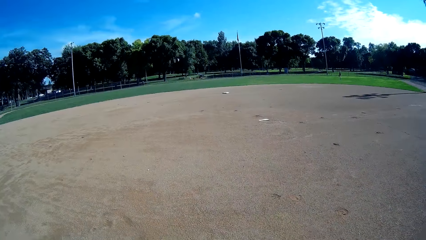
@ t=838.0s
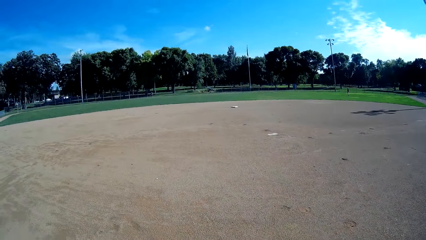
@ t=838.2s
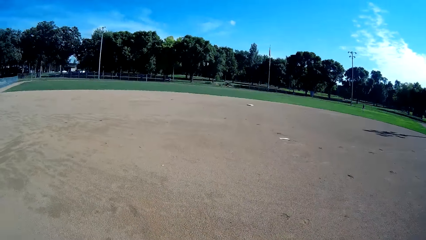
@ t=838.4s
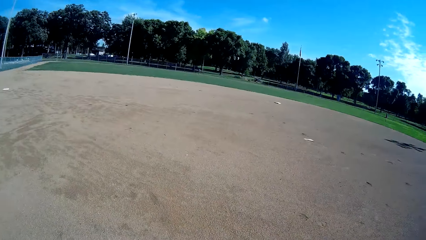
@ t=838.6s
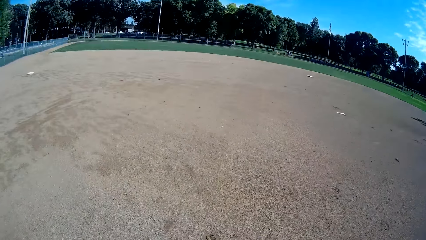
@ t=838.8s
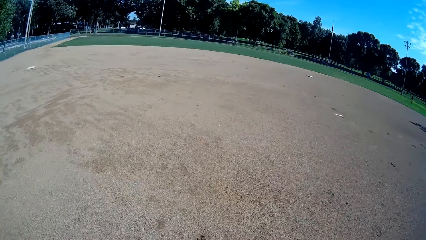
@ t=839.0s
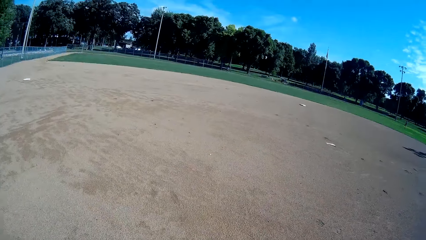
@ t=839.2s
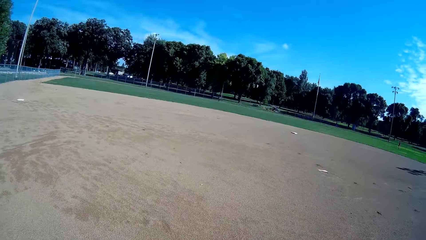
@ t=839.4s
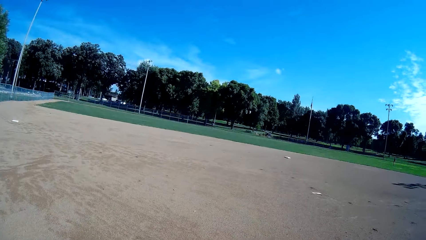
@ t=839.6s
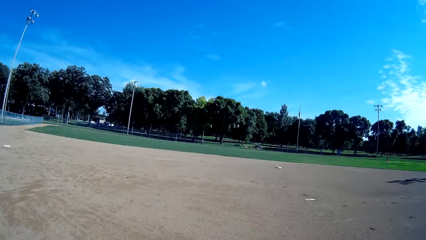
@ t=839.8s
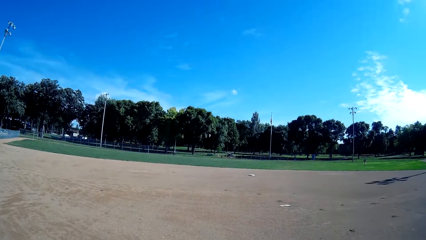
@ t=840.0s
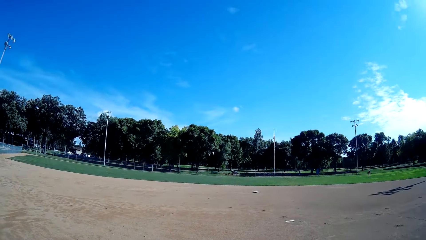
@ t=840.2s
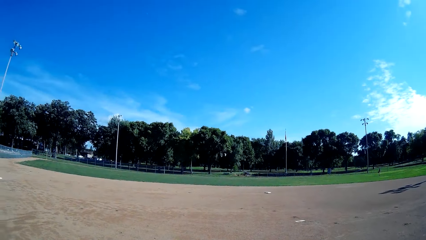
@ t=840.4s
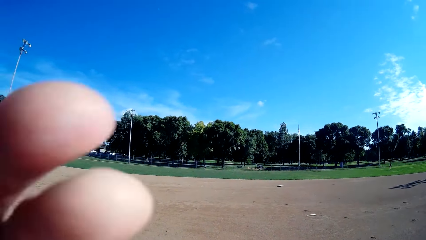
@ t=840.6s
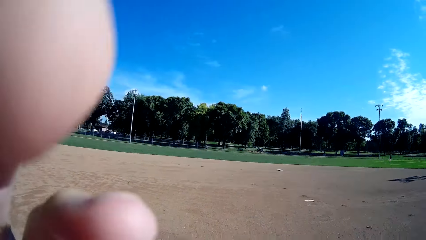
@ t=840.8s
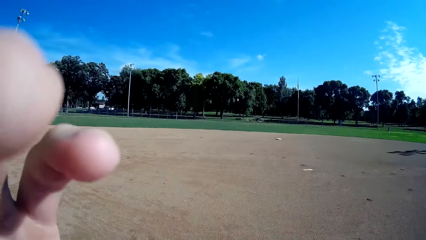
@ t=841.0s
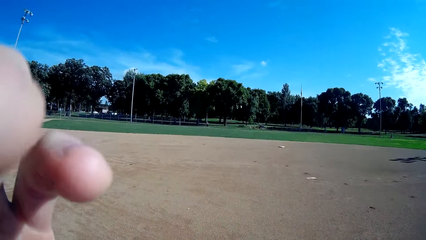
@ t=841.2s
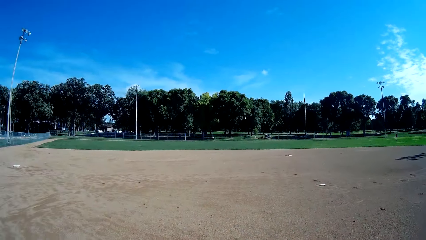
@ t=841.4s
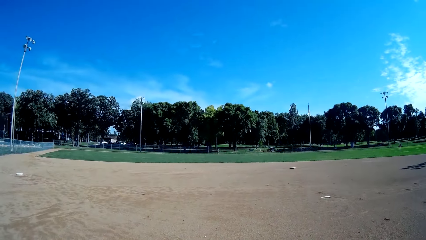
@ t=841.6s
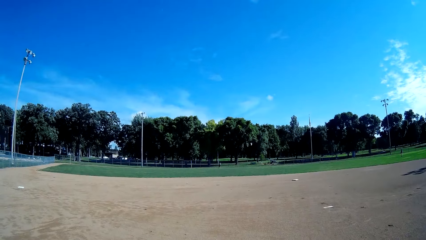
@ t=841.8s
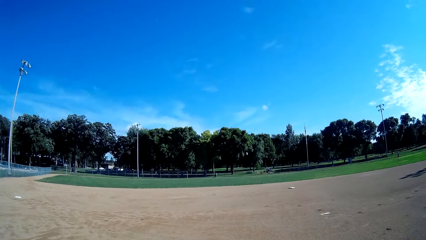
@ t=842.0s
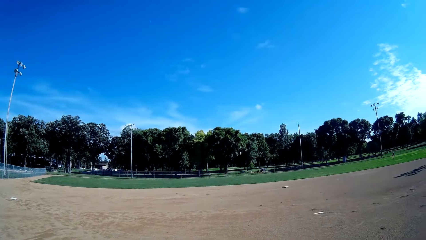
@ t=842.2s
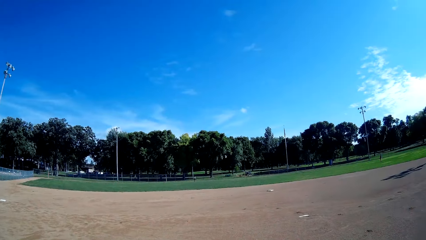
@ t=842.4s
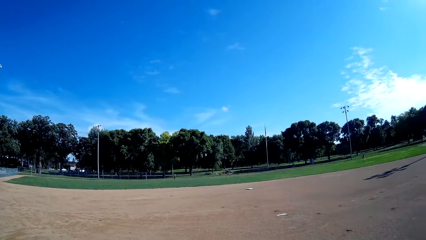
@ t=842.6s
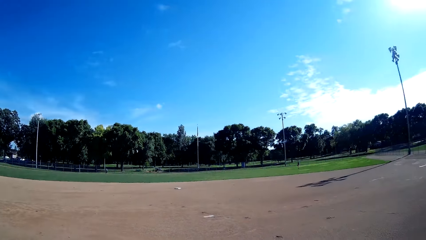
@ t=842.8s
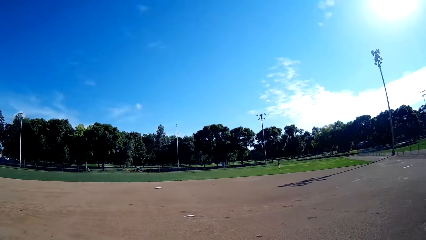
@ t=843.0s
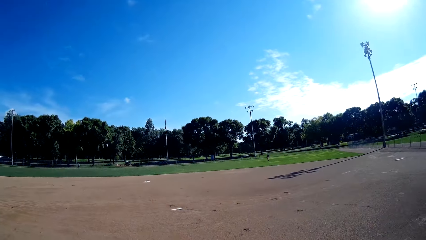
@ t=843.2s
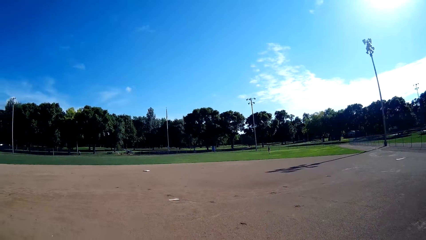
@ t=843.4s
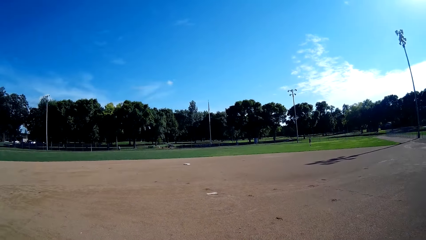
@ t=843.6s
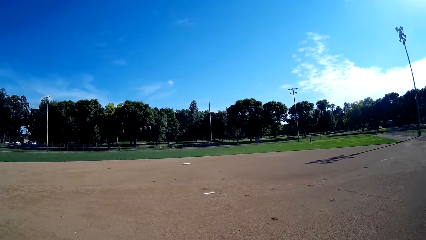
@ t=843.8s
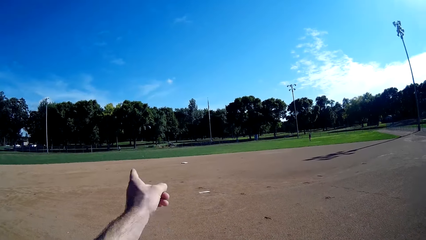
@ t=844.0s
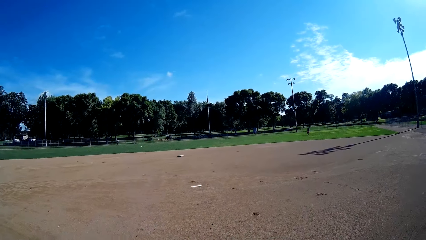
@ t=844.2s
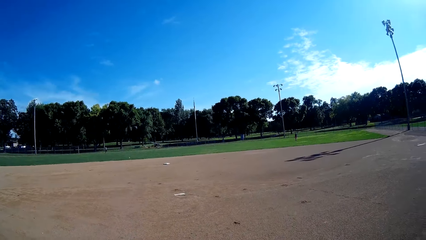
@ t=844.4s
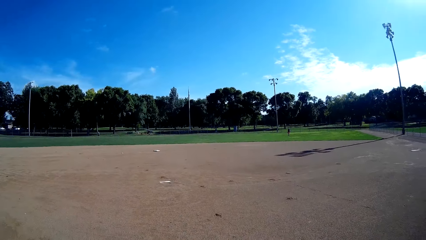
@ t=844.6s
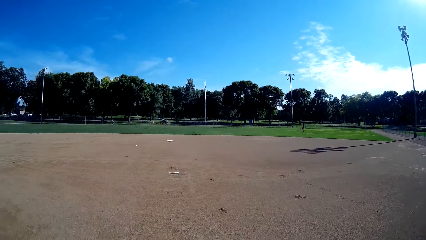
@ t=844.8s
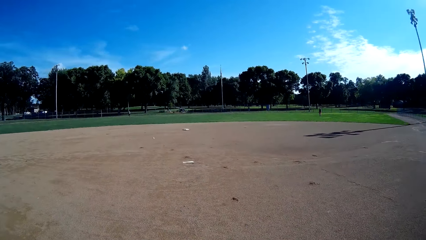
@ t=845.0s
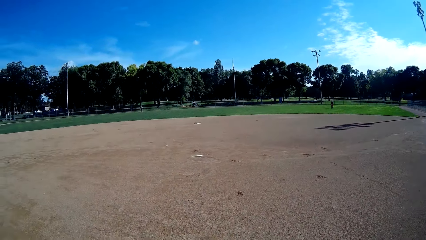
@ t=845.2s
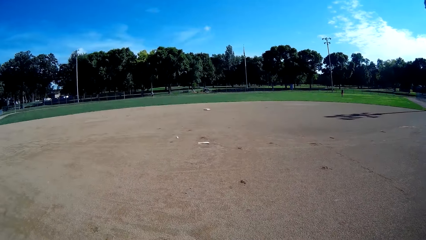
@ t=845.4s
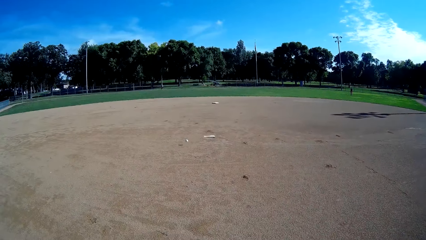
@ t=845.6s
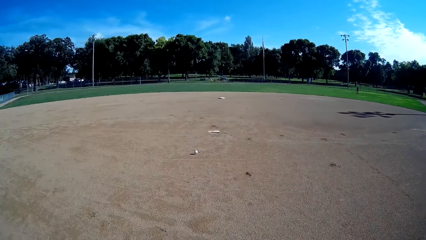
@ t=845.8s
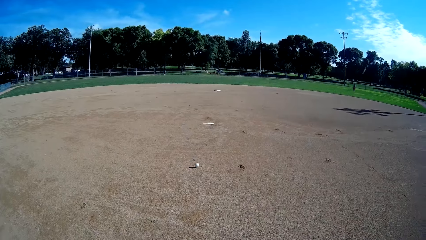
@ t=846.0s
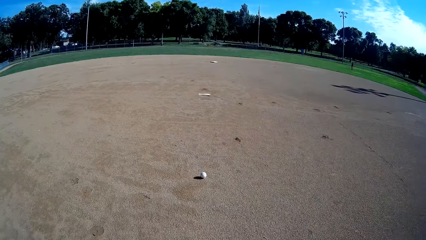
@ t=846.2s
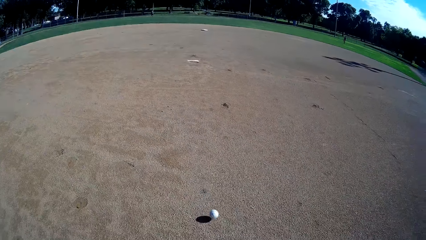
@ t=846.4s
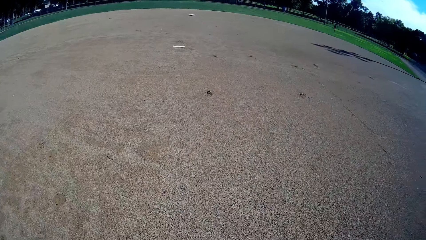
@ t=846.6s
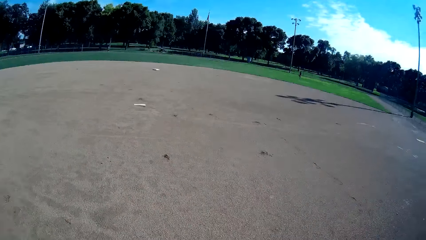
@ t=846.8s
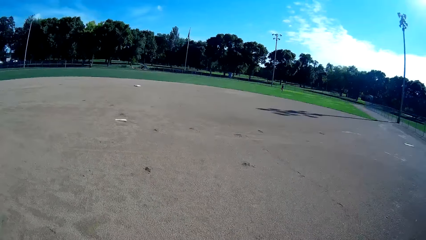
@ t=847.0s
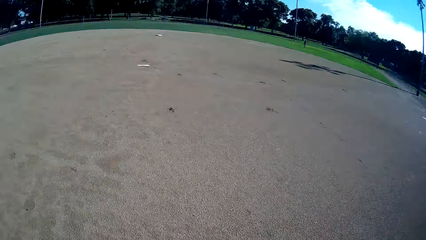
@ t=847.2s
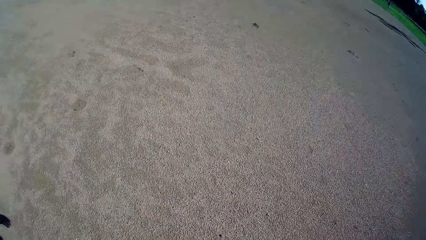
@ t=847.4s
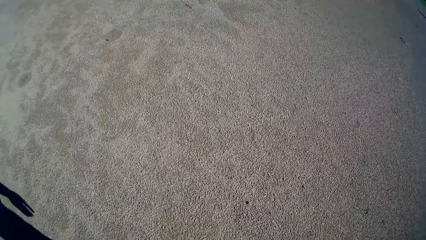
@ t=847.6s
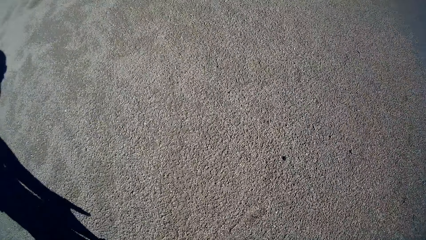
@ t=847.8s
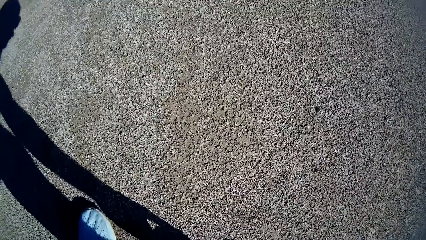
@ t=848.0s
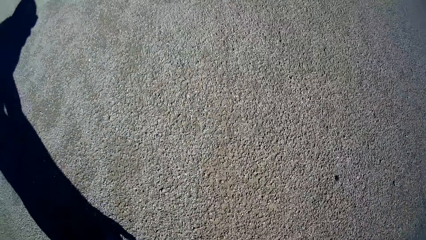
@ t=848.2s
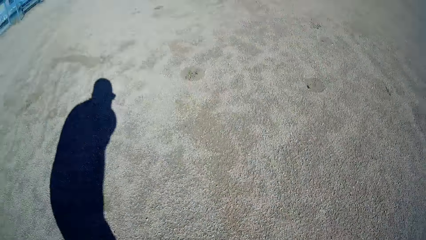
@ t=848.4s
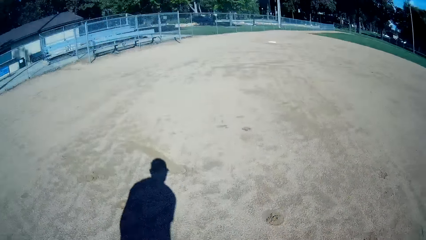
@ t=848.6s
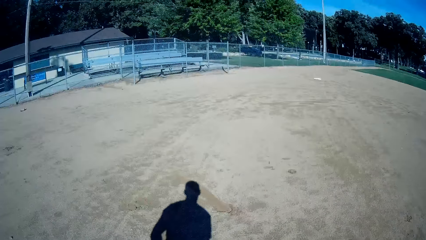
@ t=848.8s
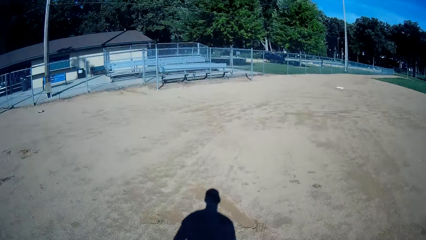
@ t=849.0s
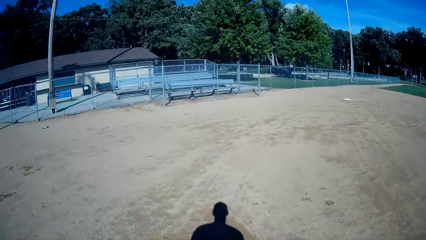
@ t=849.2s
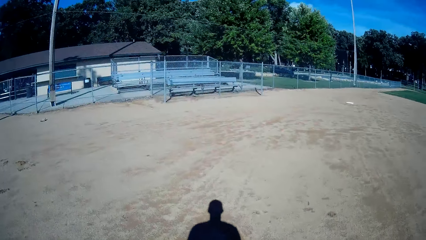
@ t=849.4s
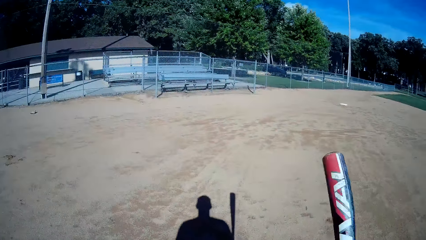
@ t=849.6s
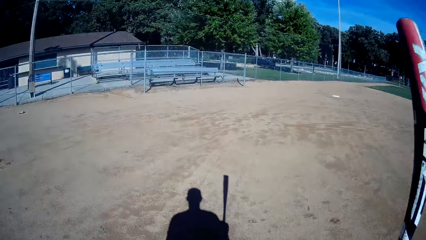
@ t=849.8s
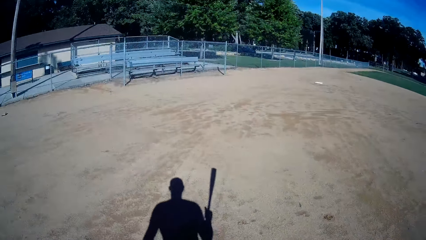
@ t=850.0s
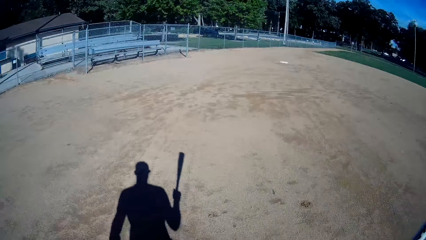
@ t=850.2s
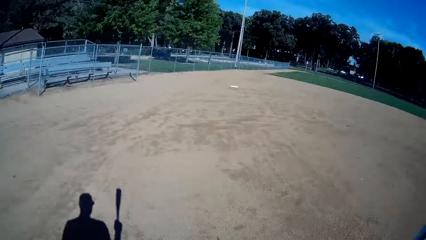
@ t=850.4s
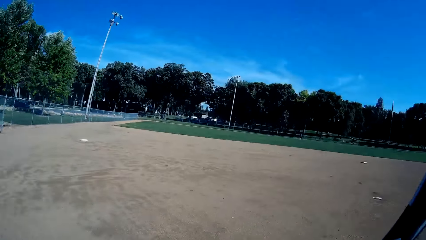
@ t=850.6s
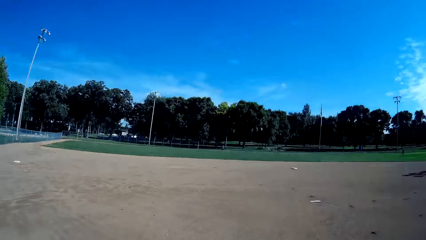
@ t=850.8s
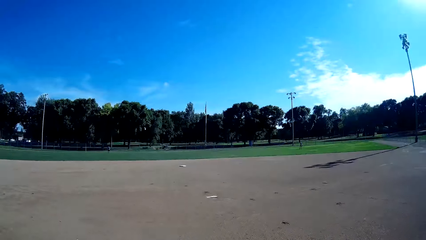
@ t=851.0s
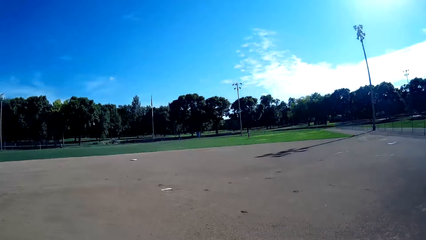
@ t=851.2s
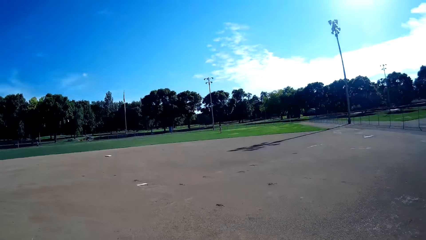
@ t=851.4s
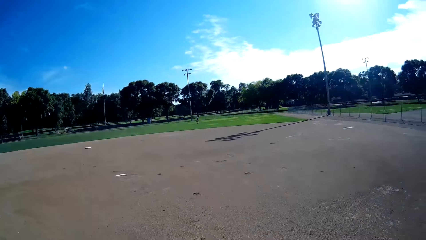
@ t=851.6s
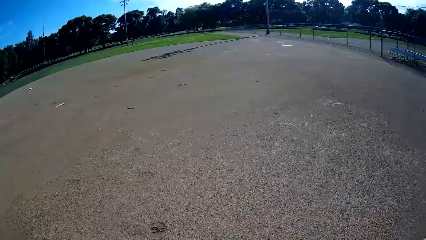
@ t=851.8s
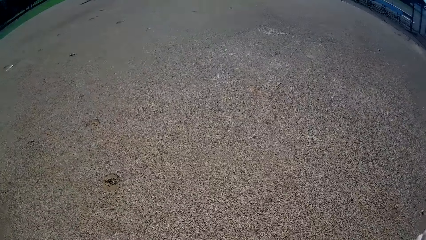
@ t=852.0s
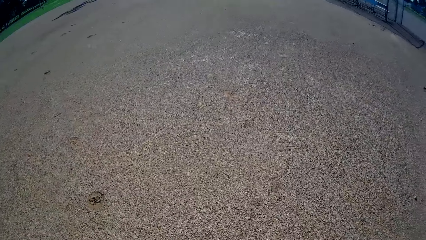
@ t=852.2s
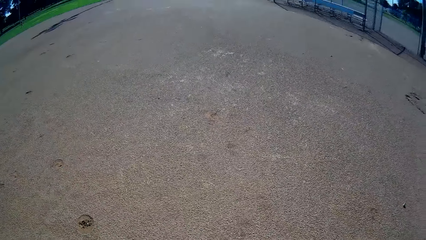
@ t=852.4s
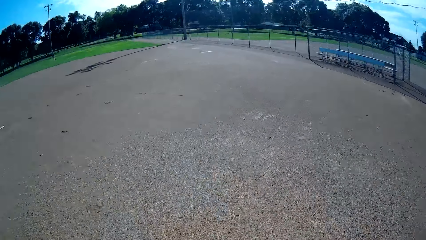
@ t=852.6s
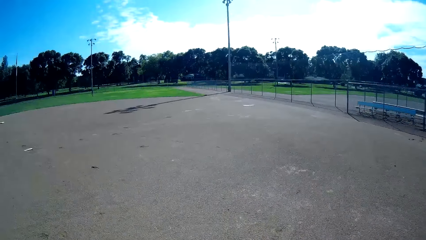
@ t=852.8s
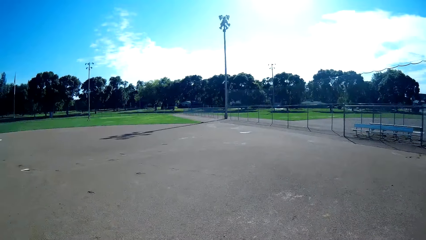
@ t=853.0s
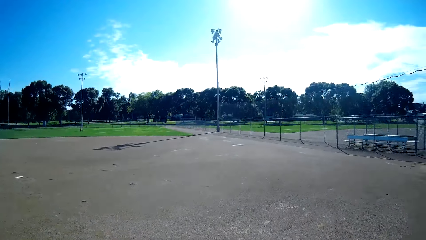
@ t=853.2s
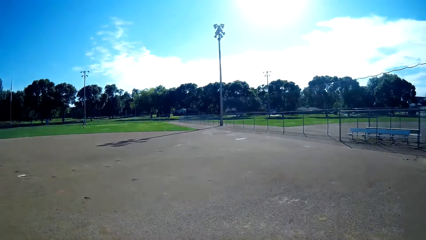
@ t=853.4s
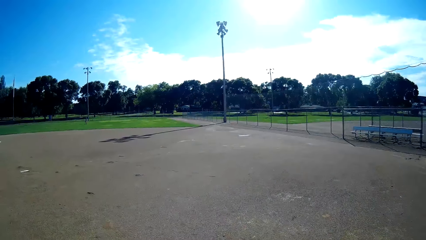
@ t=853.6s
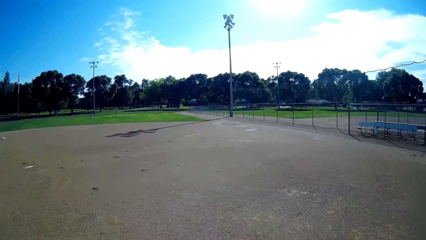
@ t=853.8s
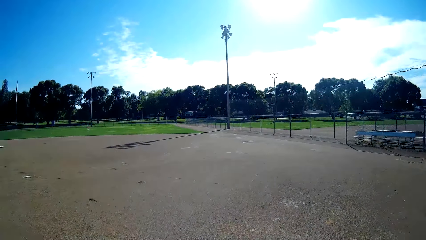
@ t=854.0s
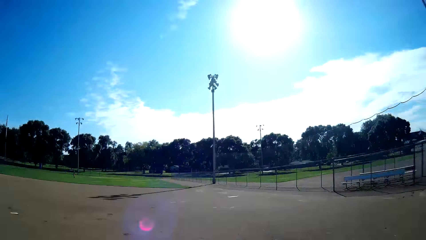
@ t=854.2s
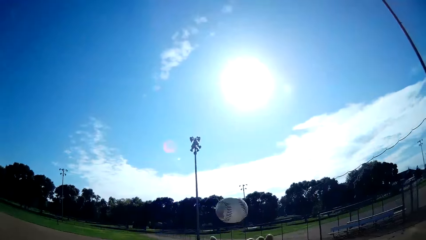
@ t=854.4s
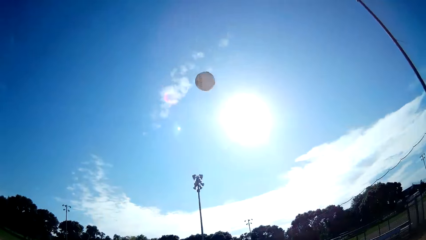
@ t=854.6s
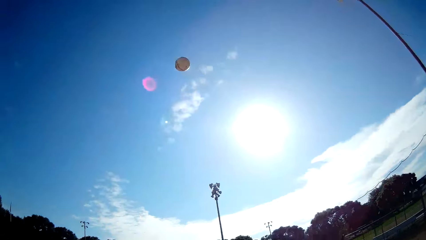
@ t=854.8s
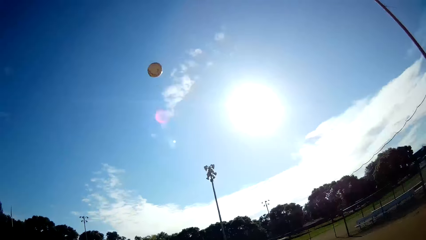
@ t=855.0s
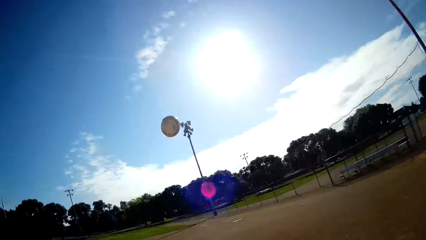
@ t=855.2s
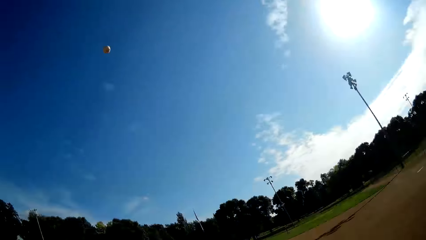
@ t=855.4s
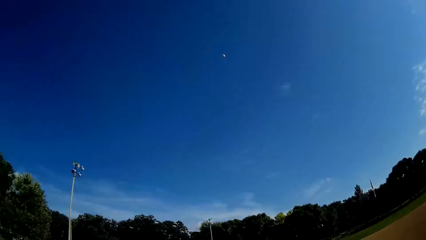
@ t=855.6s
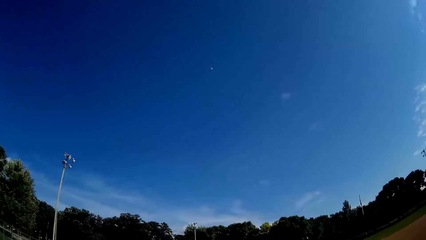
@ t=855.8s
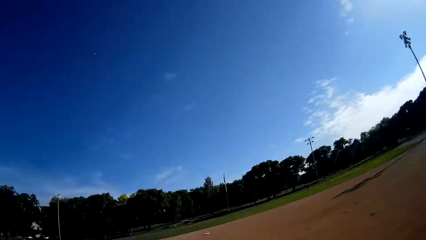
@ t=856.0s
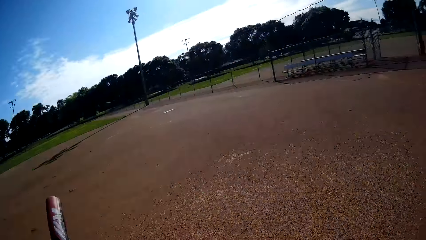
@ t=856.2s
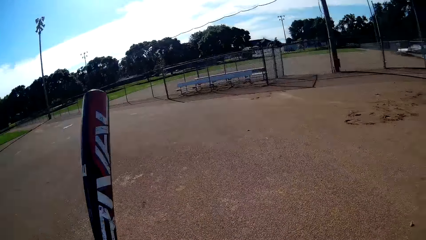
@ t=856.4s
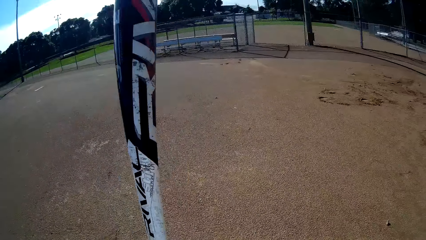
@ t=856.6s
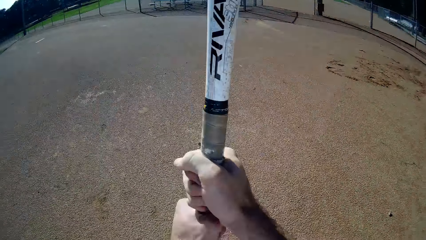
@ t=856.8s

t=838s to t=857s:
The camera wearer touches something and points the position. A man throws a baseball to the camera wearer. The camera wearer picks the ball from the ground, throws the ball up, and hits the ball using a cricket bat. They play the baseball towards the man.
